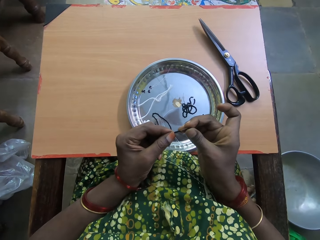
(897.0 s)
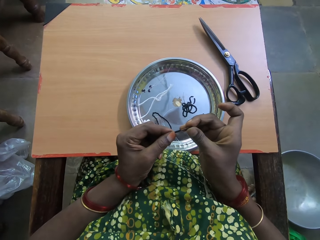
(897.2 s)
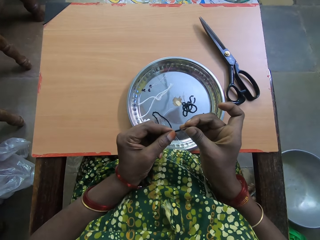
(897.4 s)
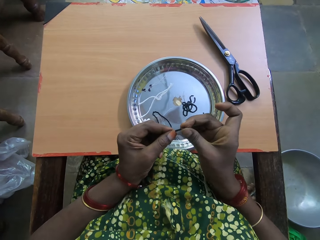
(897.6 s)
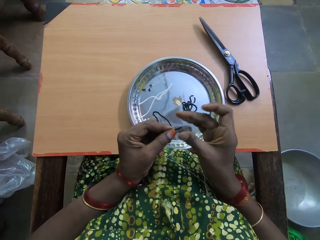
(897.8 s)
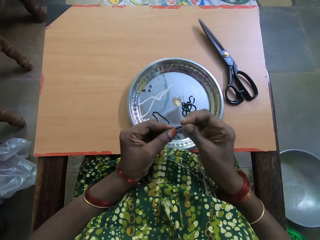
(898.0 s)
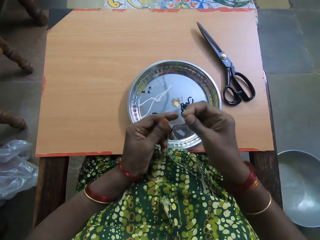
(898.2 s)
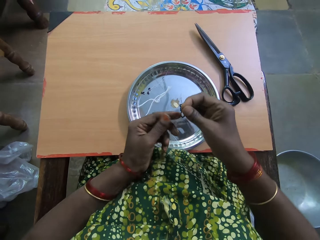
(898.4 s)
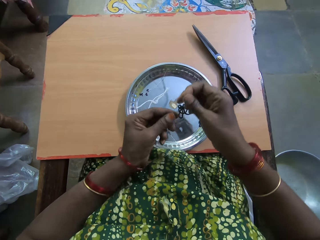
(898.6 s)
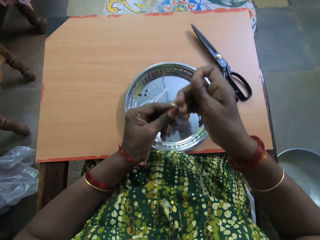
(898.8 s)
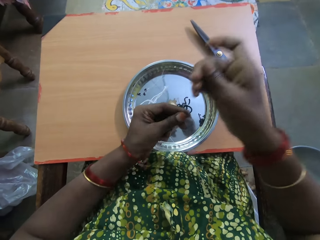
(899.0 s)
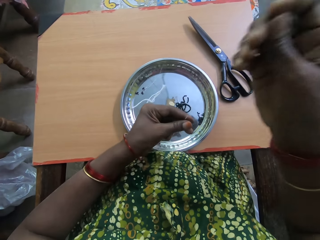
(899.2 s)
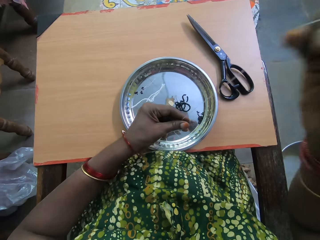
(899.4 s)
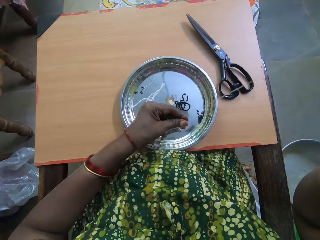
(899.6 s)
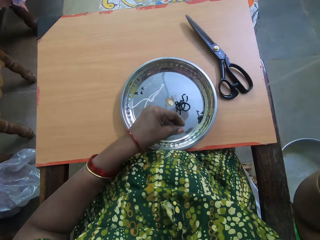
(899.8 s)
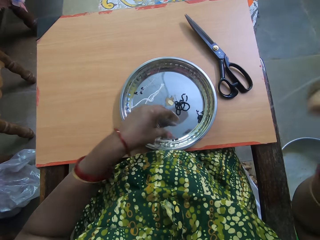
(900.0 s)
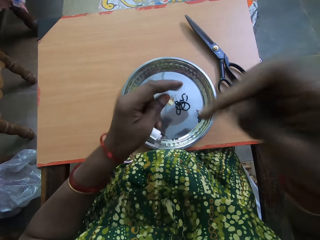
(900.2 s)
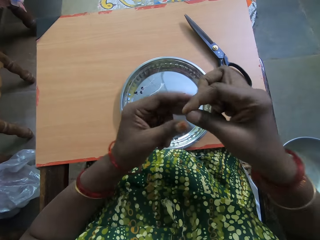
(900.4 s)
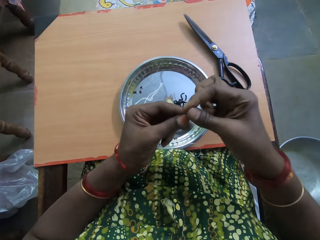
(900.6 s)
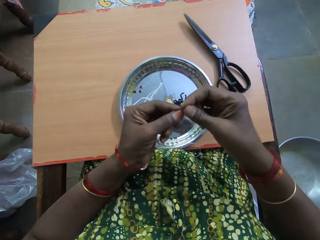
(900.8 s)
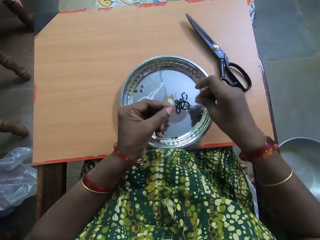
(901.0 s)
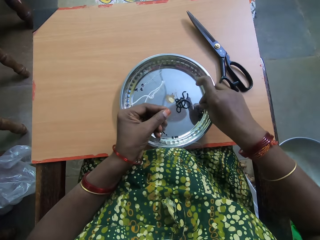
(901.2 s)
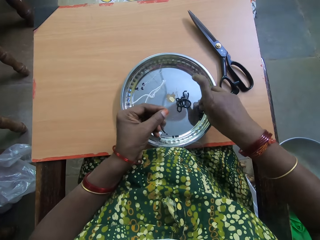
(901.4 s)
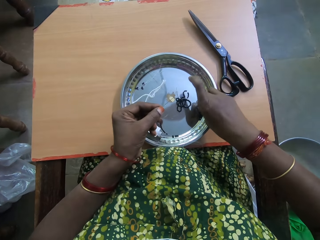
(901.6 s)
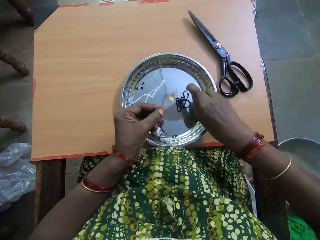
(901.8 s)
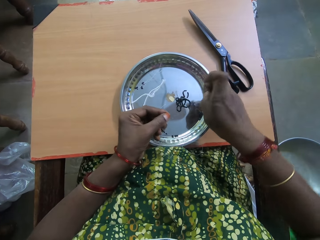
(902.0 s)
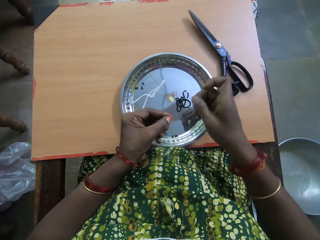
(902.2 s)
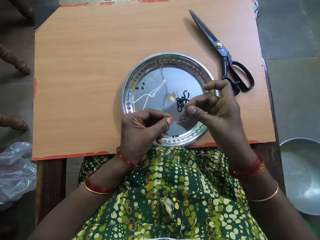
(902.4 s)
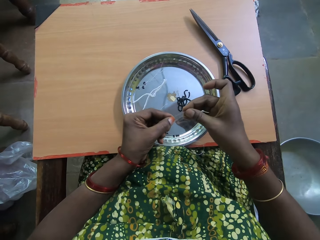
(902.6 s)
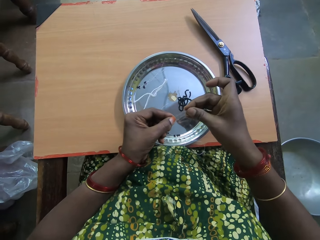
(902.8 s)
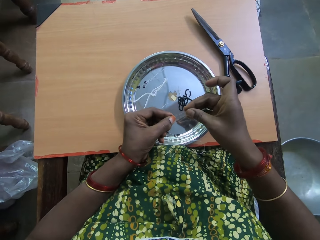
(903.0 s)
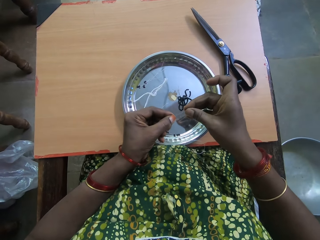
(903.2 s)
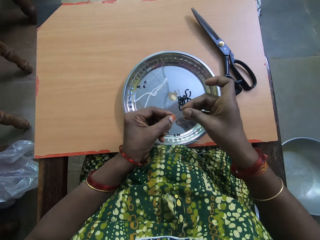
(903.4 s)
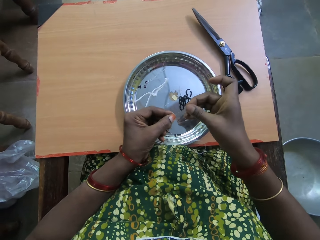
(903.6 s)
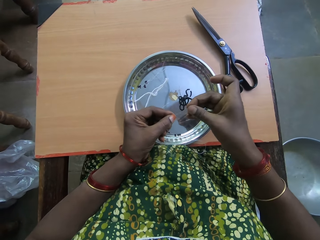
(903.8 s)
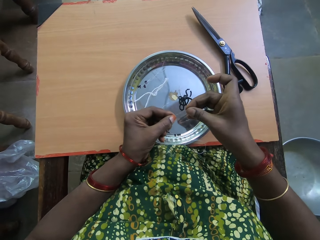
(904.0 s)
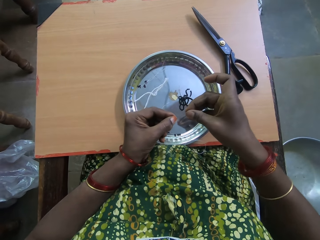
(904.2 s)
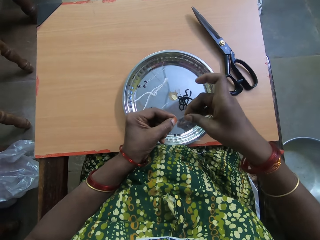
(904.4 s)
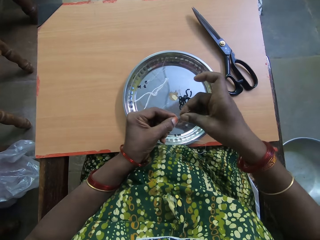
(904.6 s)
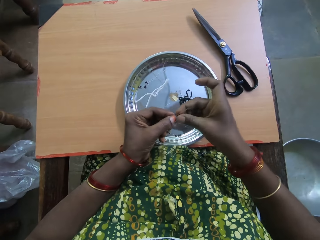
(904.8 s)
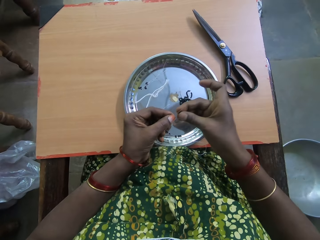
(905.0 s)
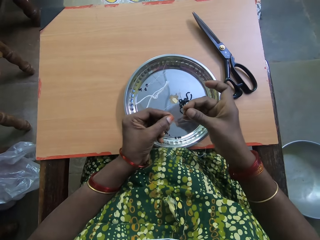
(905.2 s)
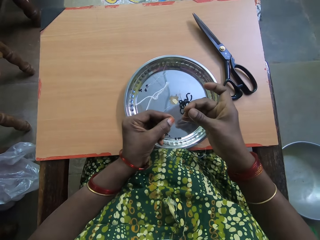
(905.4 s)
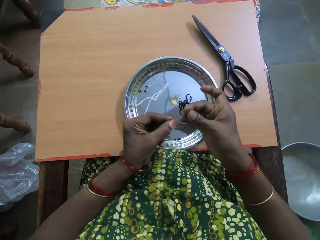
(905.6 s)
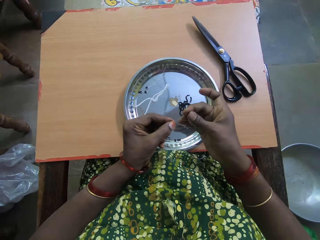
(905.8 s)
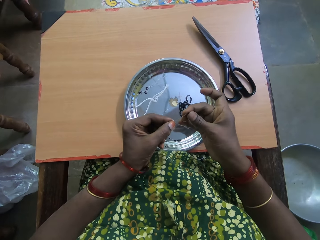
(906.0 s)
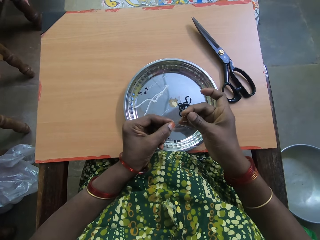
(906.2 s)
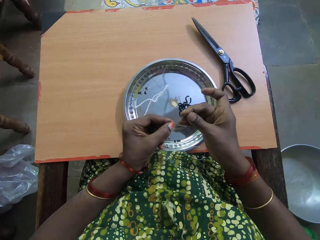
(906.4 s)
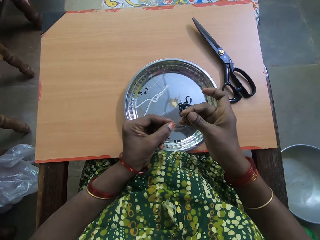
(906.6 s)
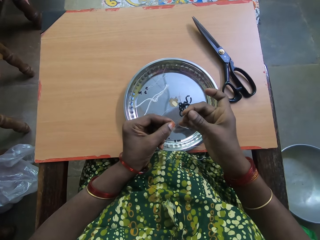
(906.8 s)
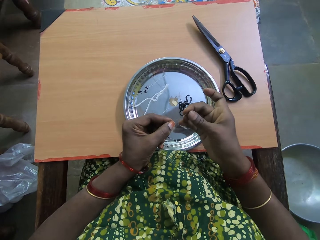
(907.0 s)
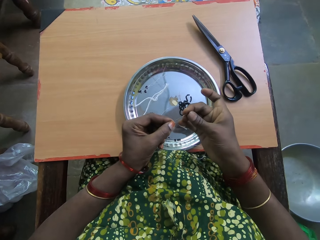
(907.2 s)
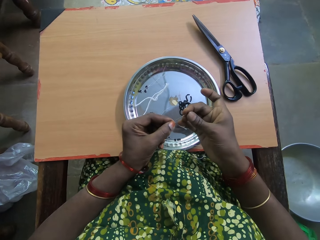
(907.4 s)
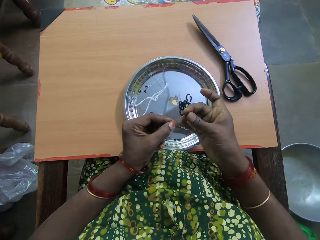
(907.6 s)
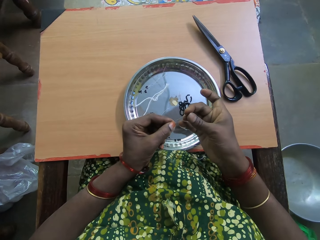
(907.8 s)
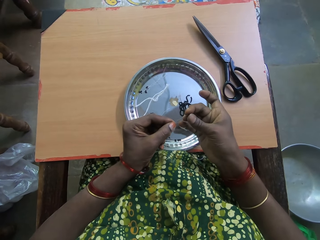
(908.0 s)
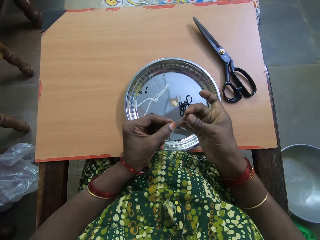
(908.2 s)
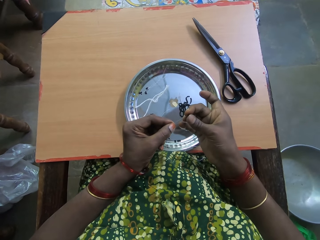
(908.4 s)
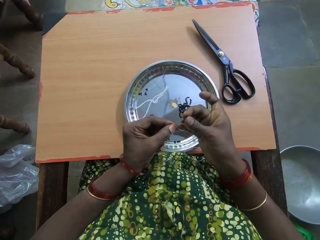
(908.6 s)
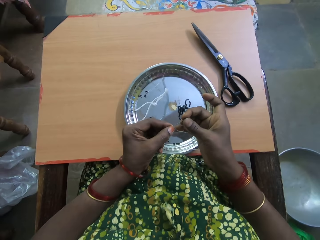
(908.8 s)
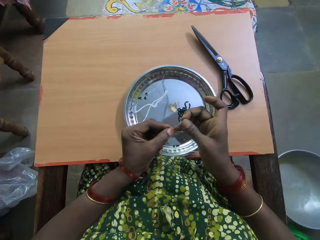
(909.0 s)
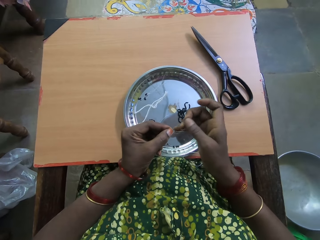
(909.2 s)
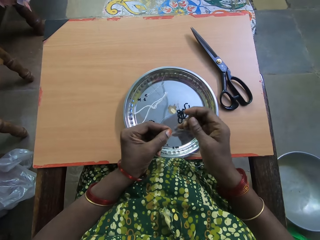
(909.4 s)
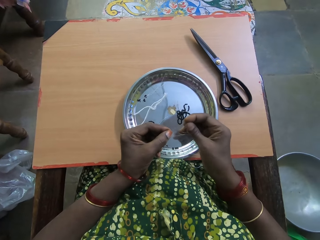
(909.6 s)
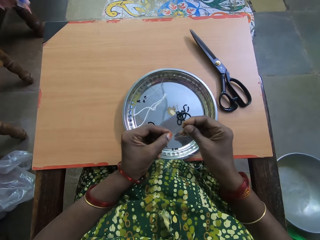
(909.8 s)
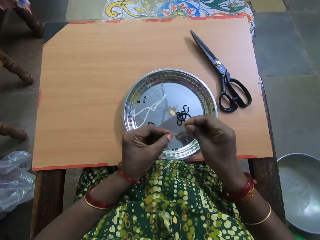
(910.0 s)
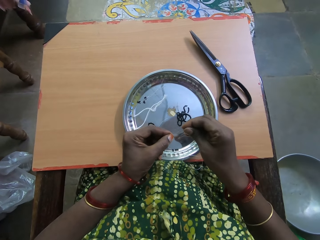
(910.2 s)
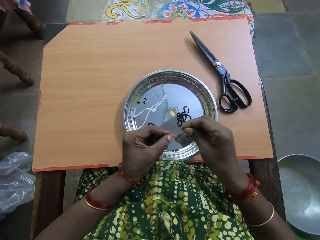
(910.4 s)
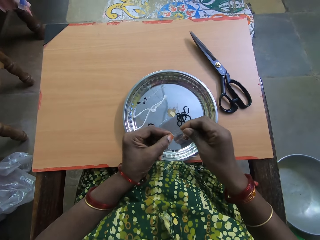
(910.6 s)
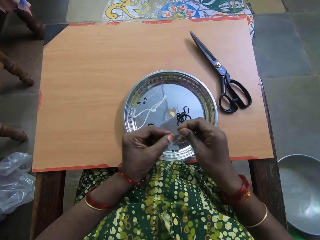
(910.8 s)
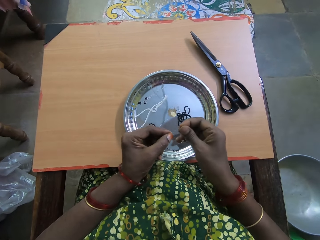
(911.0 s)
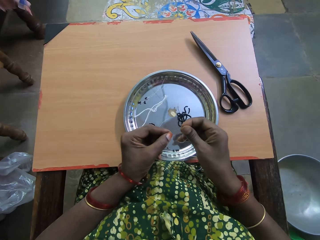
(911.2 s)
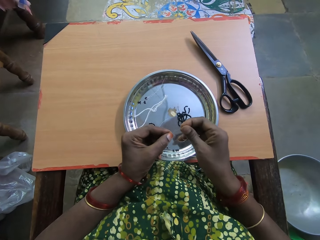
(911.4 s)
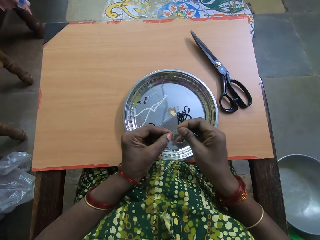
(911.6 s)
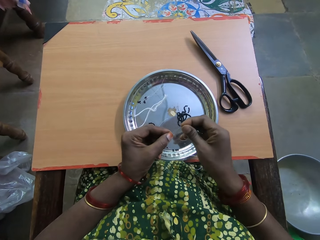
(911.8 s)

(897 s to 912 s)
The camera wearer holds the fishing line with her right hand. She moves the inserted beads on the fishing line with her left hand. She passes the fishing line in her right hand to her left hand. She picks a bead in the tray on the table with her right hand. She puts the bead in her right hand in the fishing line in her left hand. She talks to herself.

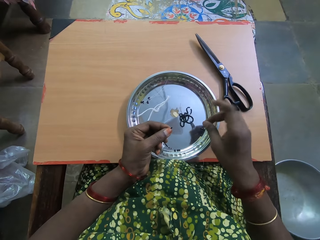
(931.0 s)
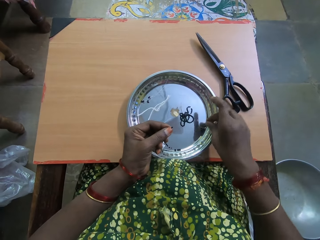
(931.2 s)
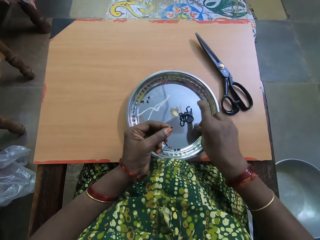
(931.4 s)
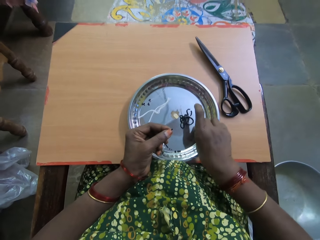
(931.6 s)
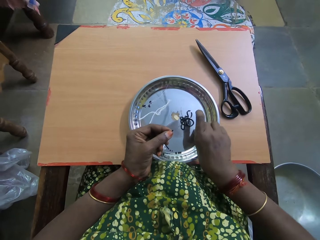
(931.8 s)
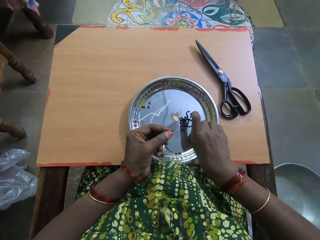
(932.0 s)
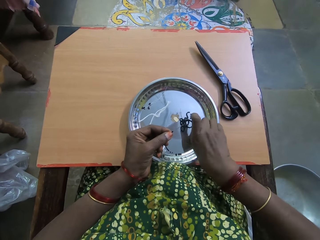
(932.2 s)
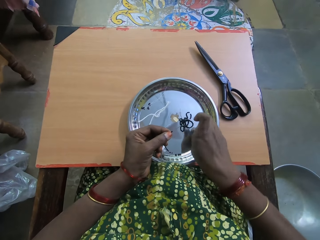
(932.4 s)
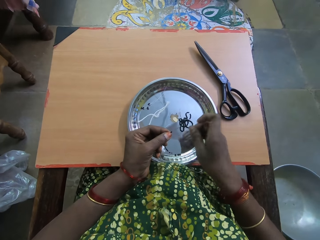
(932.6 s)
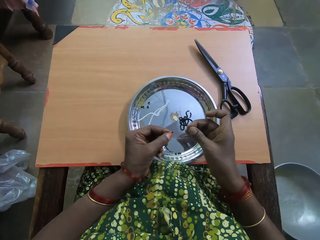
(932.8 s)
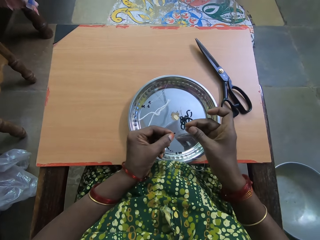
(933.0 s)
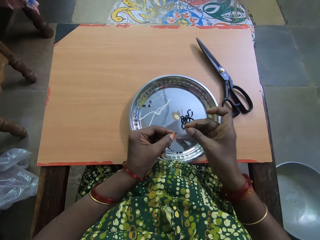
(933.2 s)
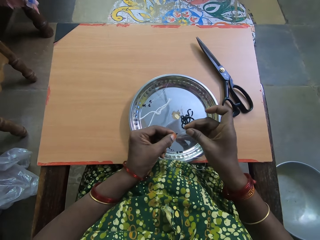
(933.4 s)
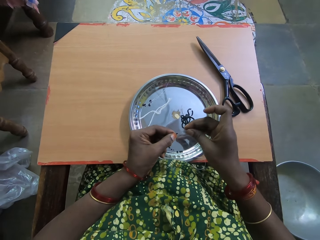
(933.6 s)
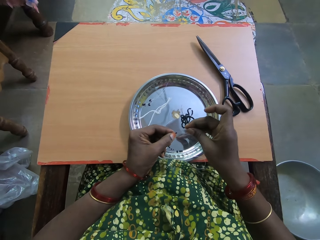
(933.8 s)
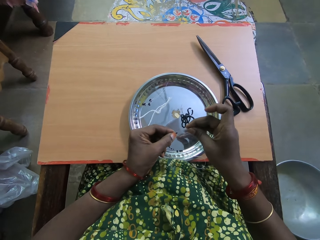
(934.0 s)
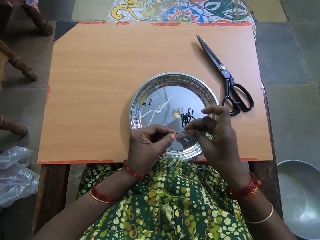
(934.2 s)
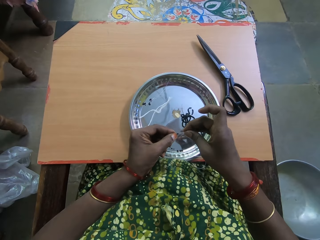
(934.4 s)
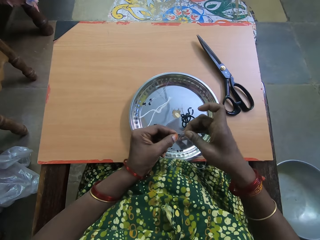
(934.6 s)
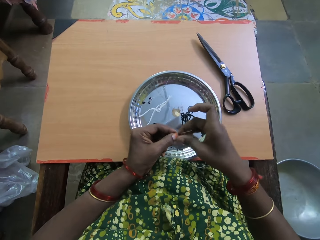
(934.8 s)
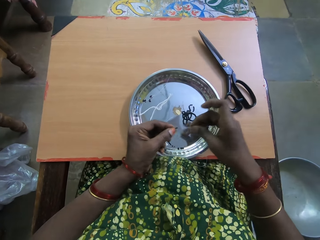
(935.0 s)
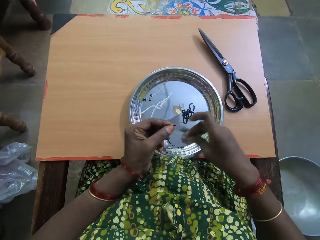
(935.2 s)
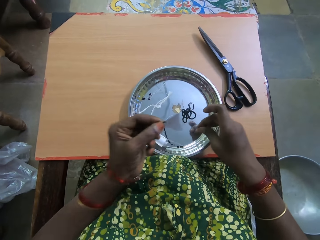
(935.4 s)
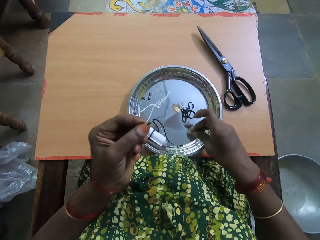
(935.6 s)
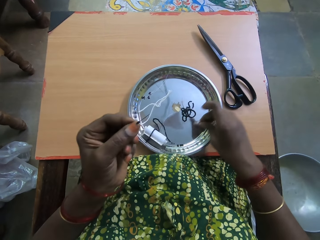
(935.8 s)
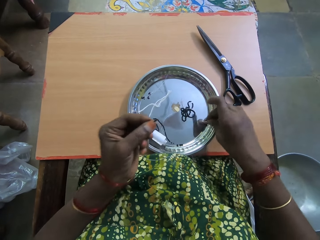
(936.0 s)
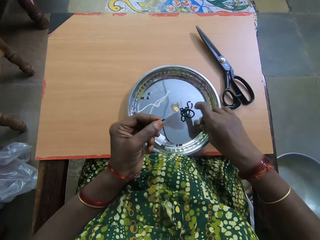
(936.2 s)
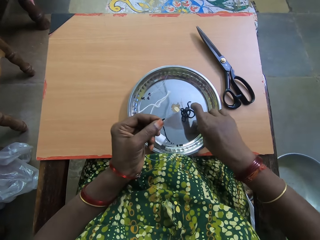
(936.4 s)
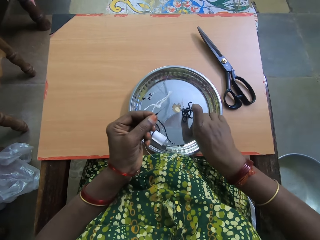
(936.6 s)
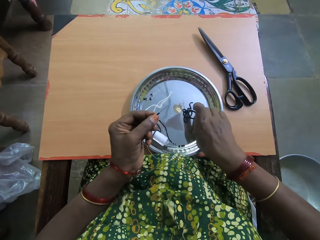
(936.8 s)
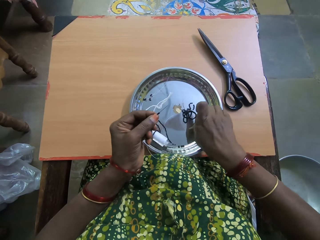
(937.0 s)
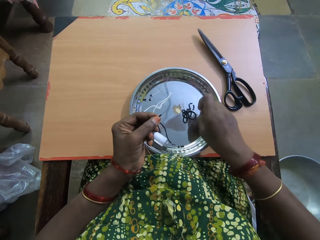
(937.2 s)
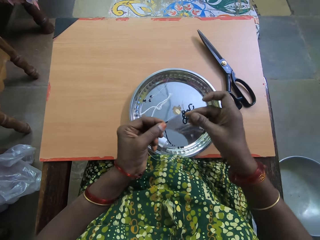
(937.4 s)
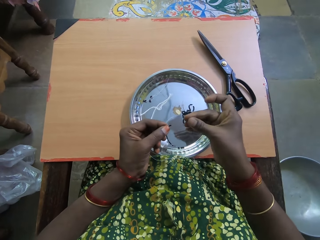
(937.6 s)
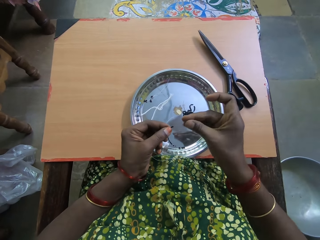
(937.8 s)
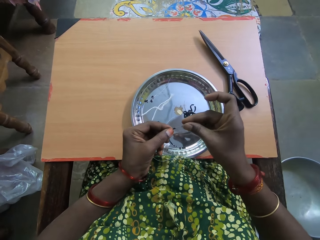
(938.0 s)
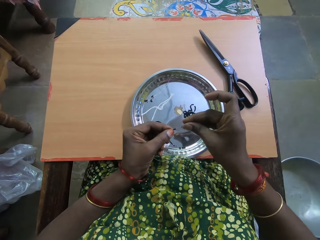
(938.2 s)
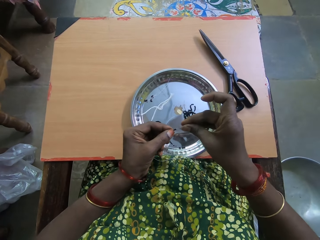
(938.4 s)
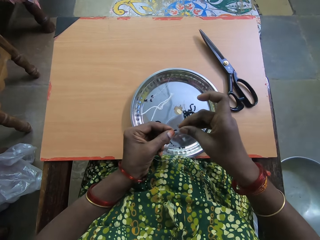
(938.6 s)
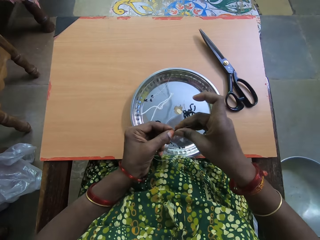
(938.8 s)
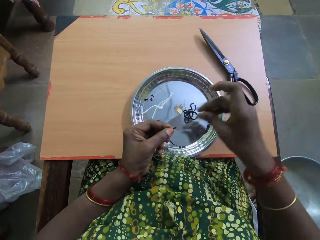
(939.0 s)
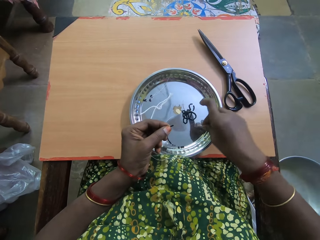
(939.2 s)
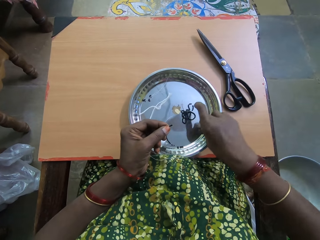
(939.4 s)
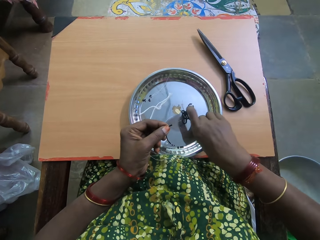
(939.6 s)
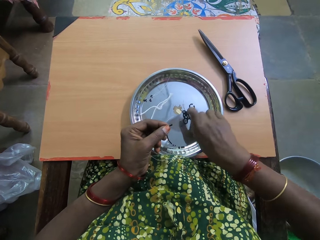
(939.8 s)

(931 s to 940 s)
The camera wearer drops a bead in the plate or tray. She picks a bead in the tray on the table with her right hand. She whispers. She puts the bead in her right hand in a fishing line in her left hand. She picks a bead in the tray on the table with her right hand. She puts the bead in her right hand in the fishing line in her left hand.
